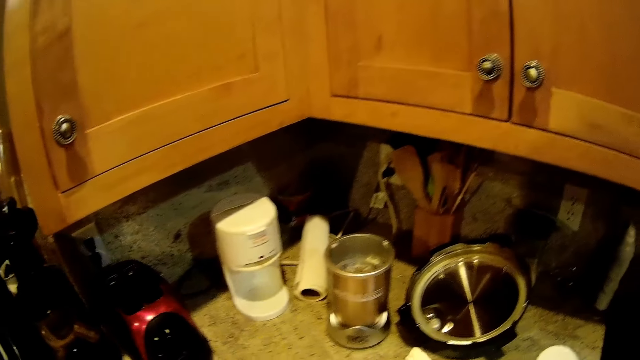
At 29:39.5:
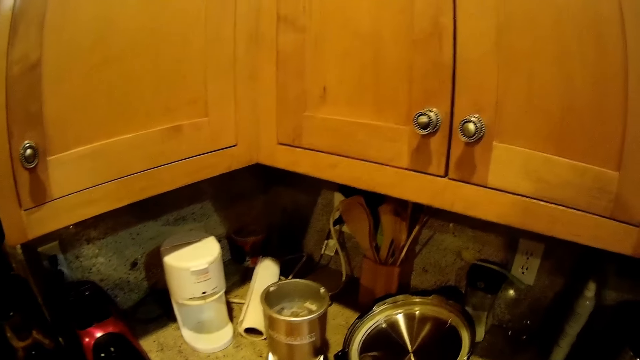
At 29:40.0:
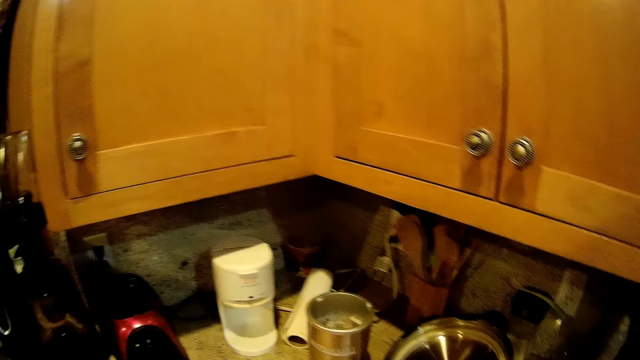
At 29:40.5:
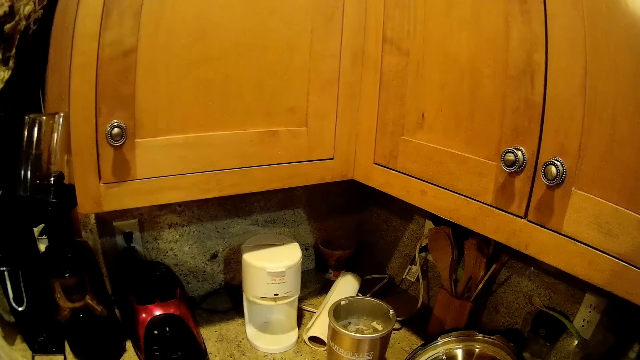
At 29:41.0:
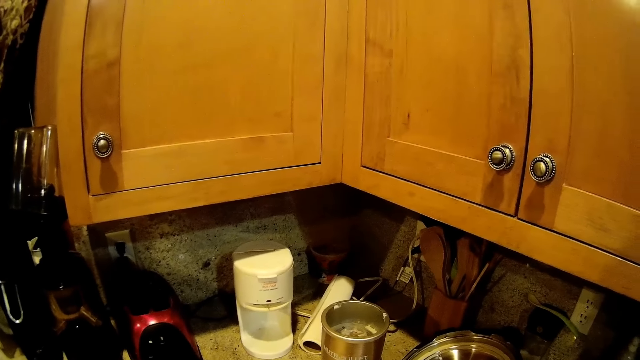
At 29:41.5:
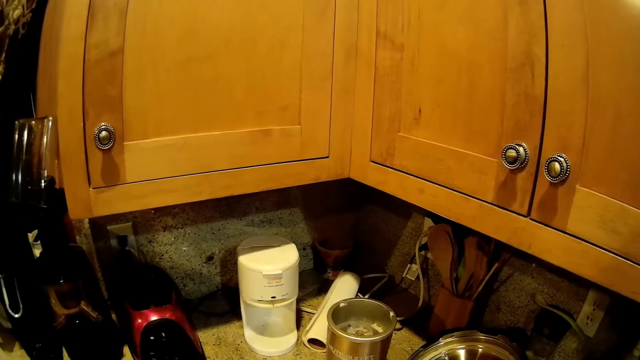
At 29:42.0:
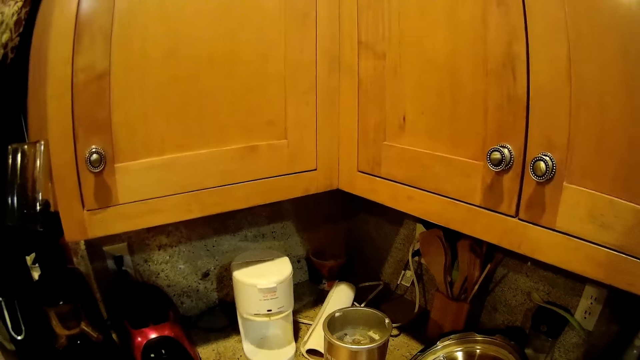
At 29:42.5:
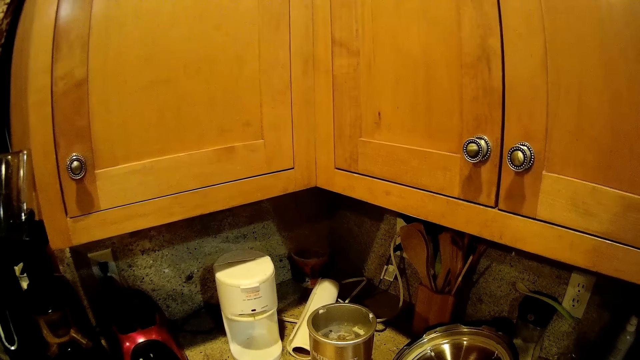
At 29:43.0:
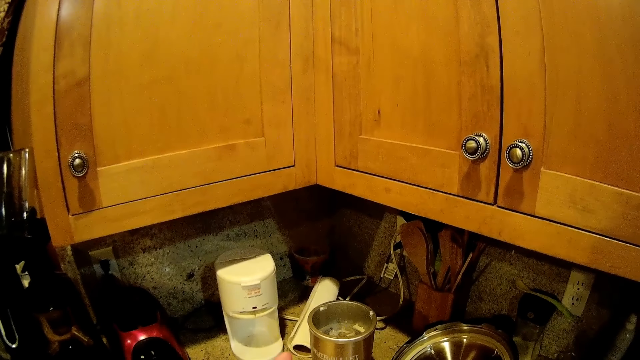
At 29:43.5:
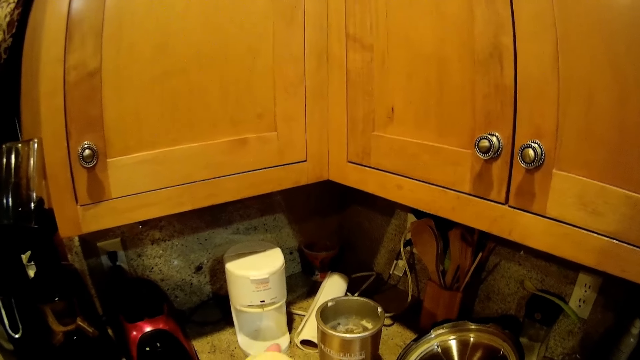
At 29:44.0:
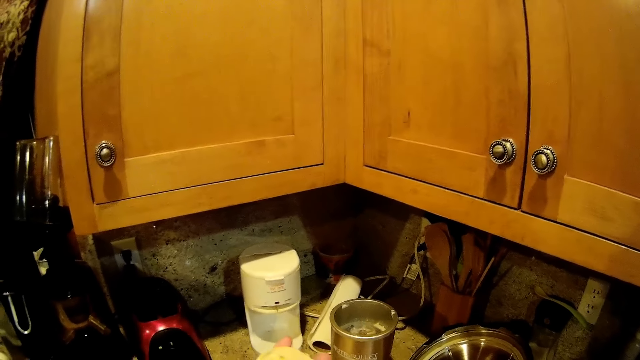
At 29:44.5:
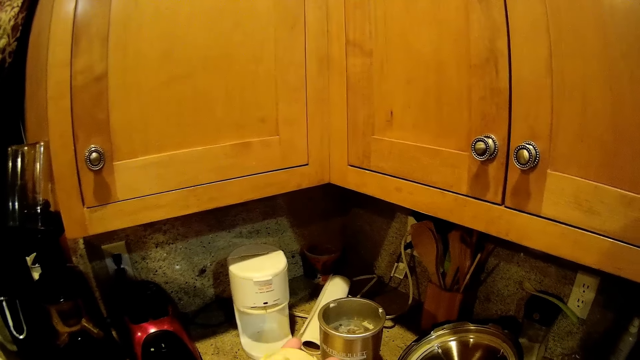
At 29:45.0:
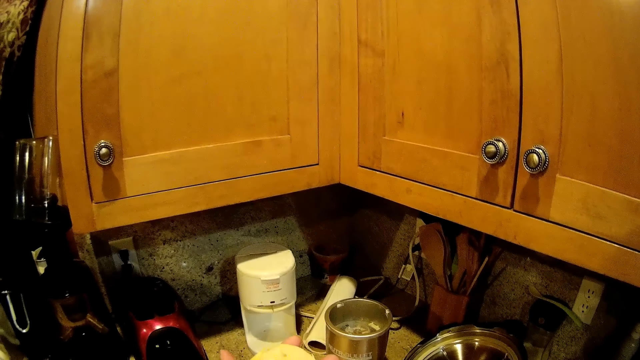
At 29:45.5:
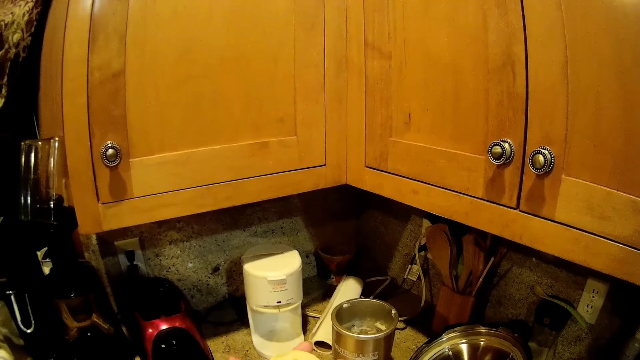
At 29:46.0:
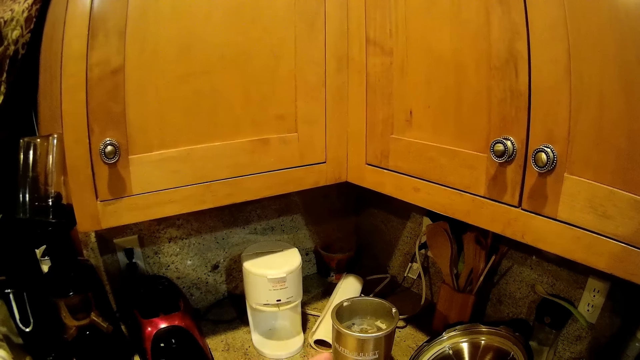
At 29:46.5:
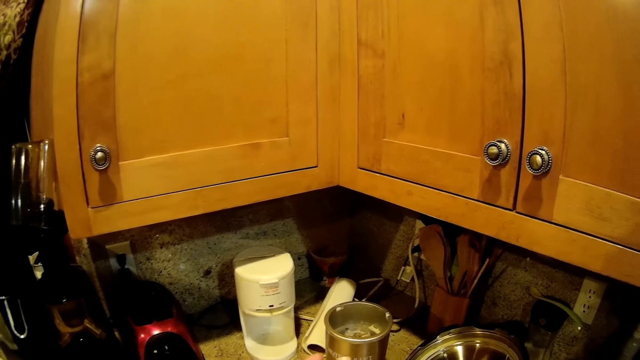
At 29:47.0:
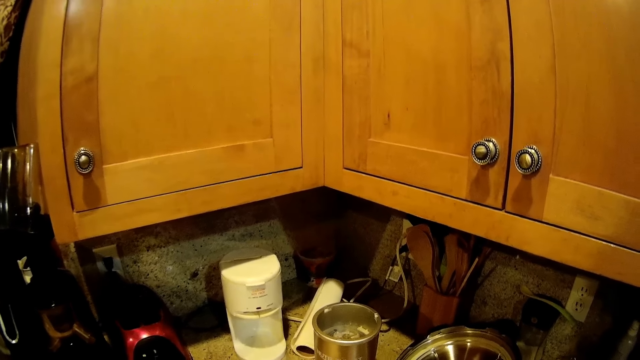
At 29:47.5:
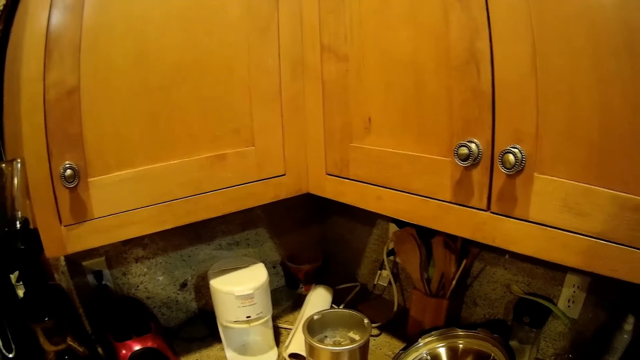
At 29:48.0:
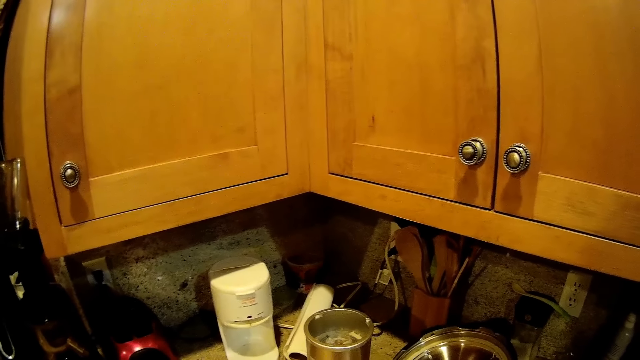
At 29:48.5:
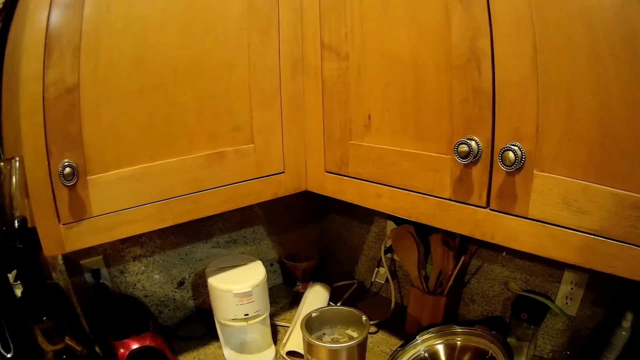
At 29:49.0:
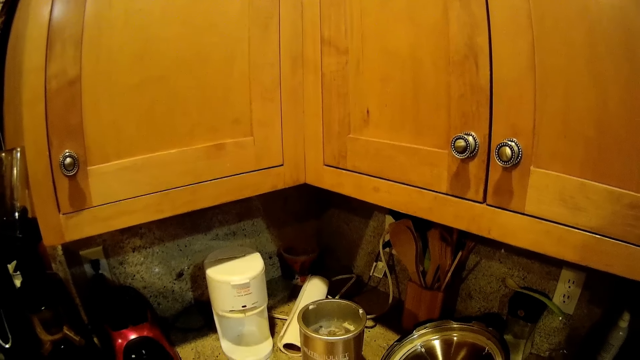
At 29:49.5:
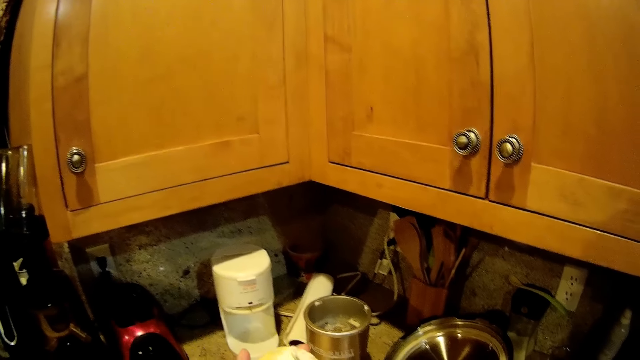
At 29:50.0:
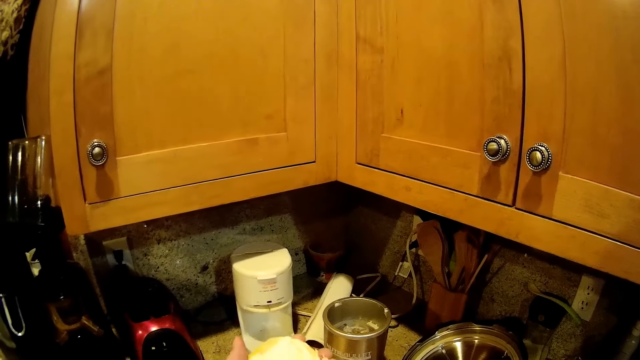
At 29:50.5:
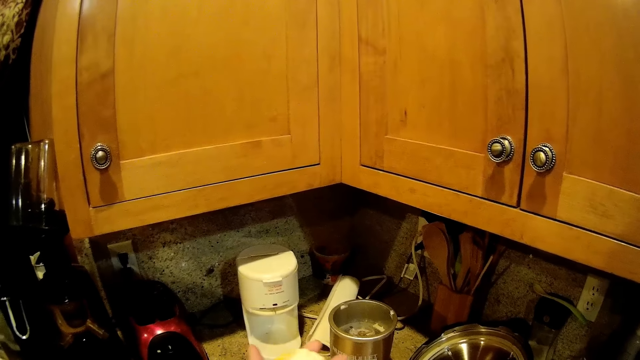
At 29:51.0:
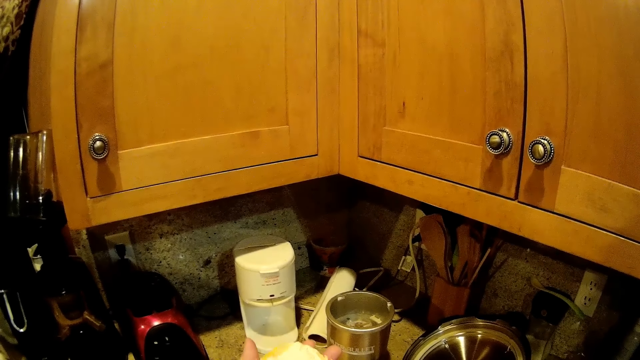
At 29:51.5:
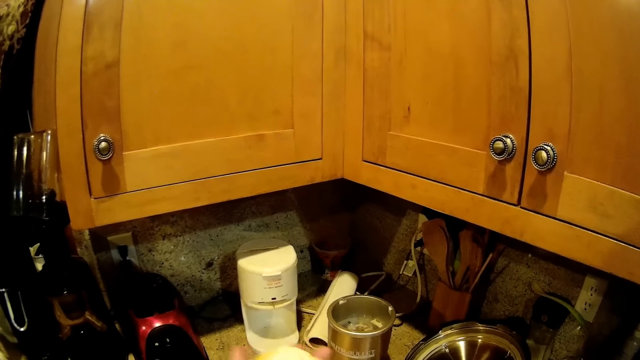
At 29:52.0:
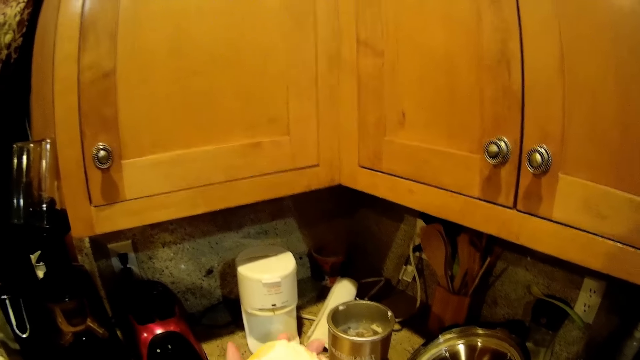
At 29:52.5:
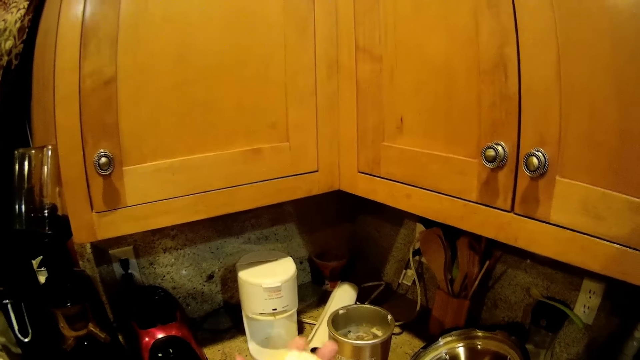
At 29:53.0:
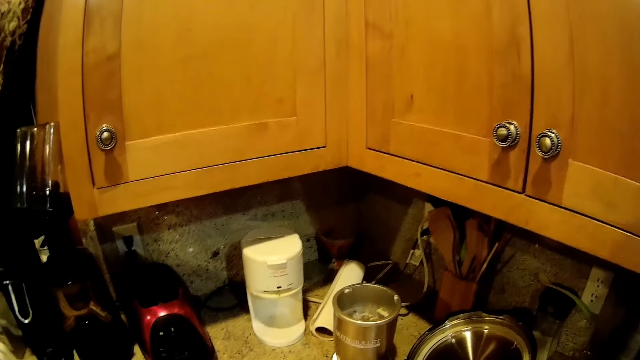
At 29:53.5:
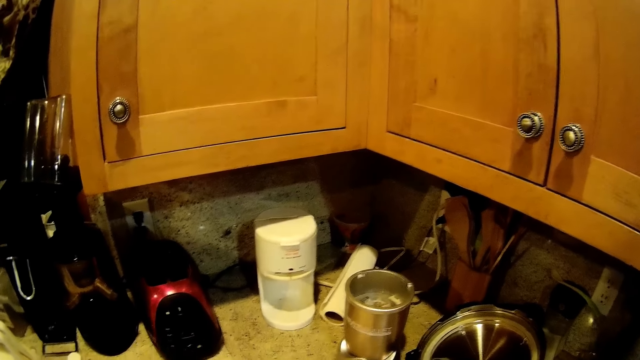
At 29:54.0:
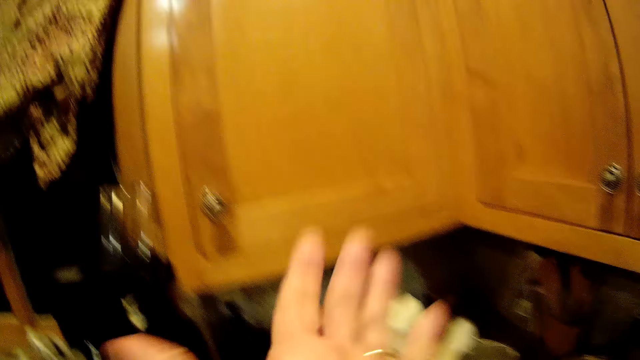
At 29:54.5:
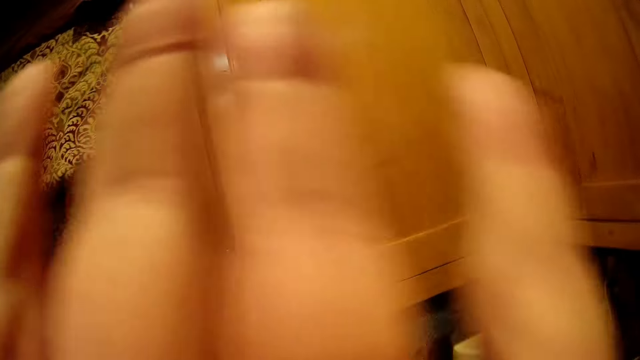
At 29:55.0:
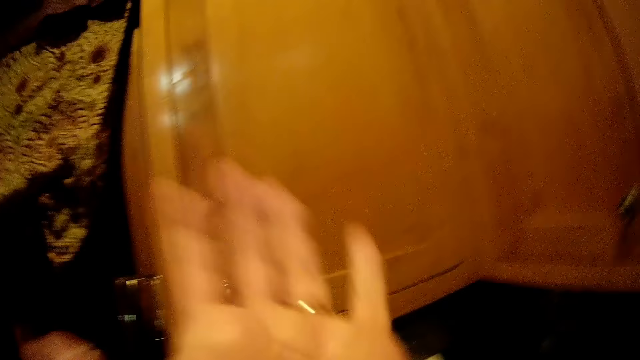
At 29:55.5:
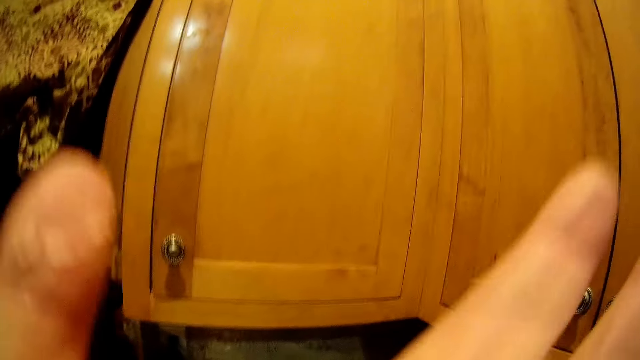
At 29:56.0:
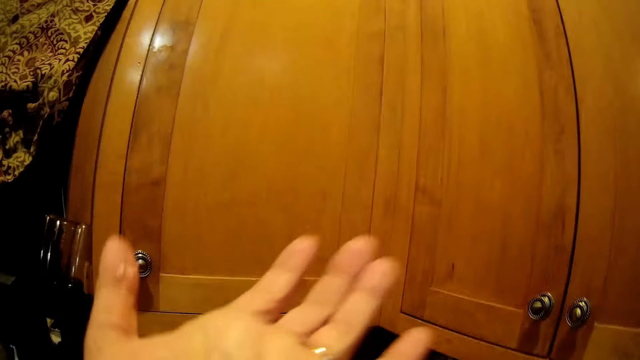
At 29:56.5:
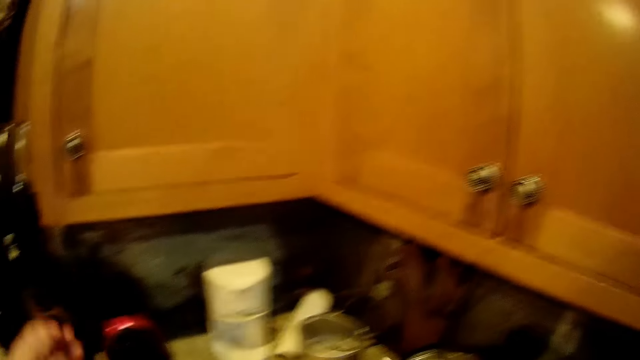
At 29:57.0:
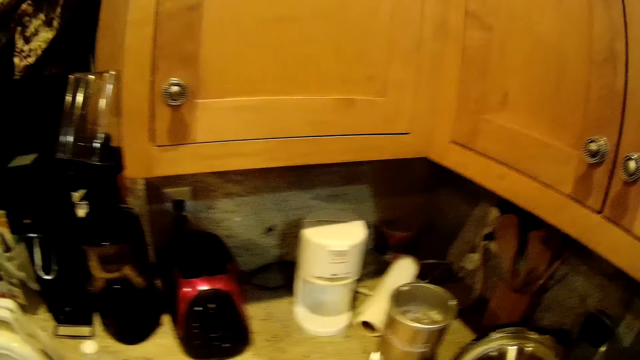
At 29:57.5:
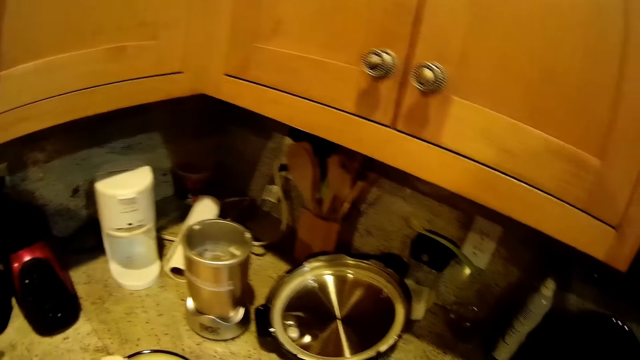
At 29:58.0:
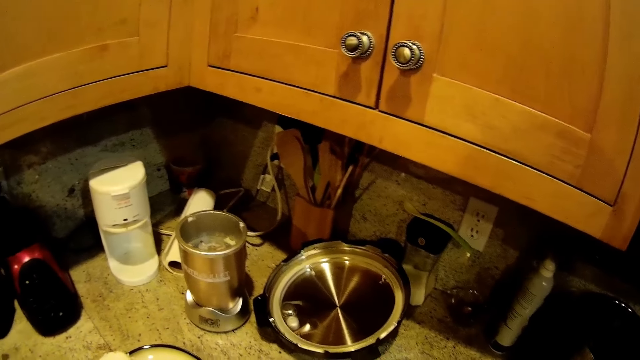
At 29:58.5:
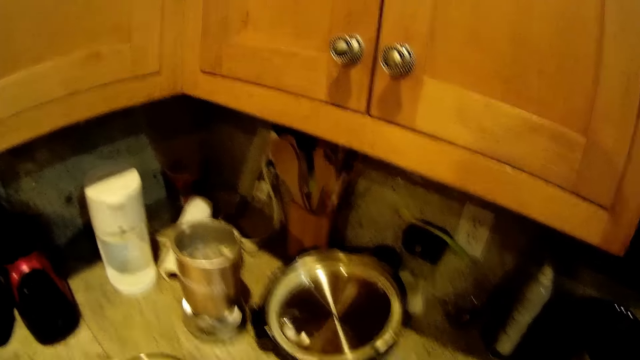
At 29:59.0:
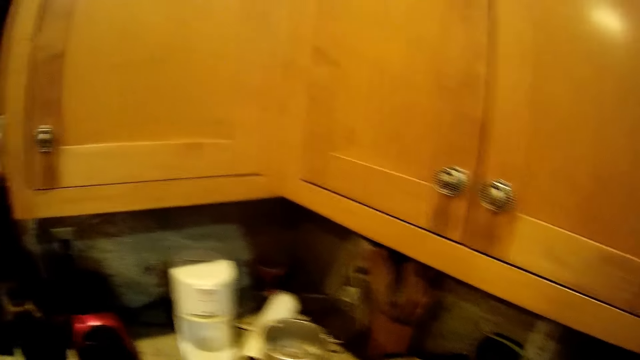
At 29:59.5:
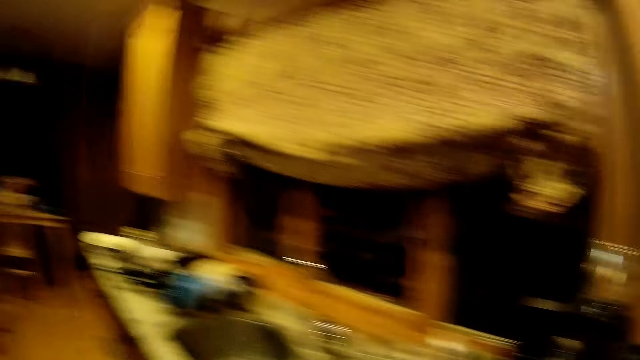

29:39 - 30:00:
The camera wearer moves the cake. They apply margarine on a slice of bread. They lick the hand, put the hand on the face, and move the hand down.
